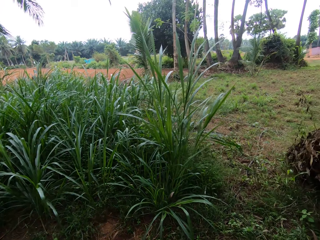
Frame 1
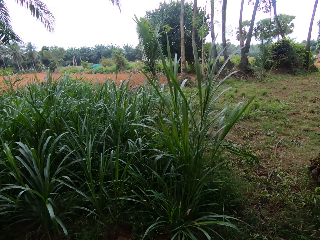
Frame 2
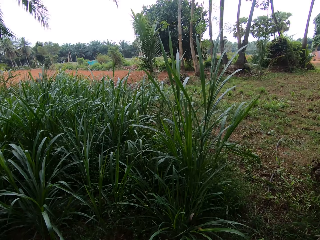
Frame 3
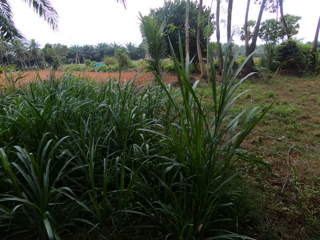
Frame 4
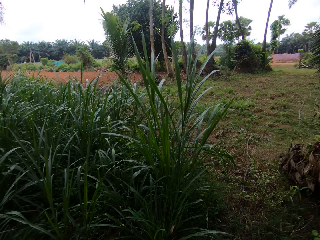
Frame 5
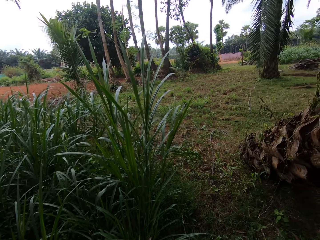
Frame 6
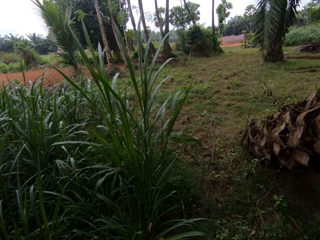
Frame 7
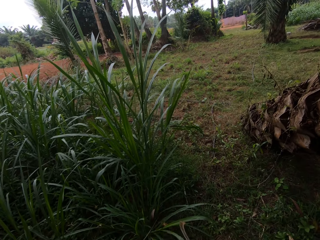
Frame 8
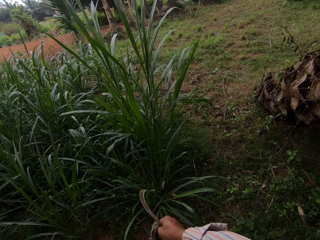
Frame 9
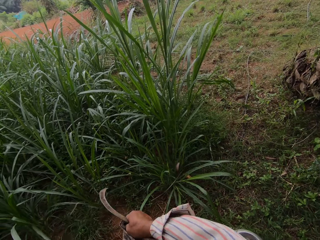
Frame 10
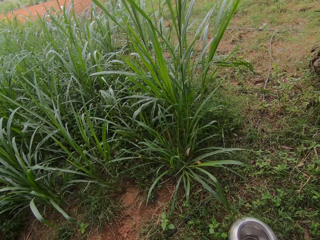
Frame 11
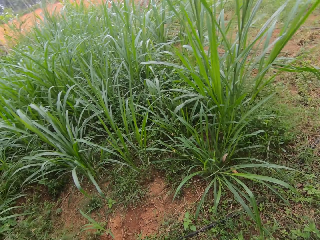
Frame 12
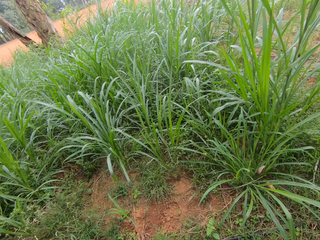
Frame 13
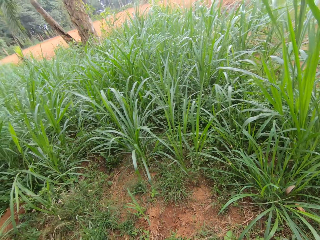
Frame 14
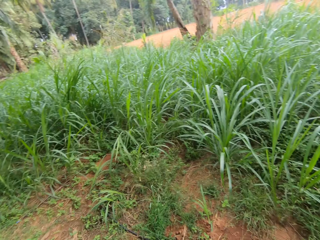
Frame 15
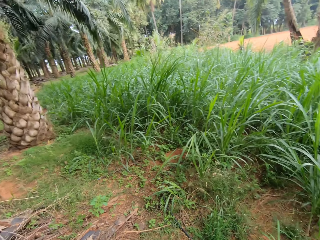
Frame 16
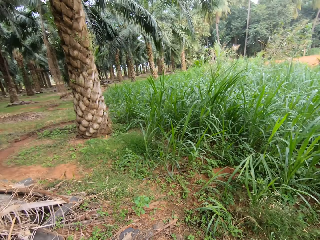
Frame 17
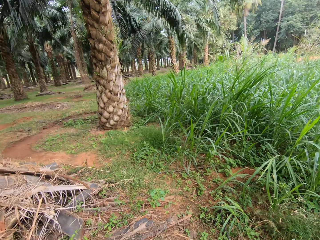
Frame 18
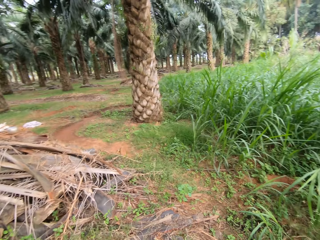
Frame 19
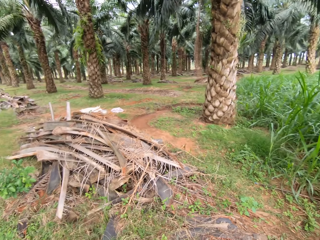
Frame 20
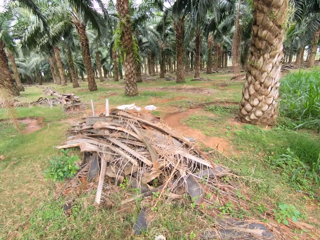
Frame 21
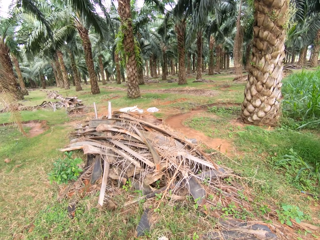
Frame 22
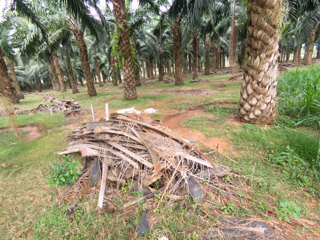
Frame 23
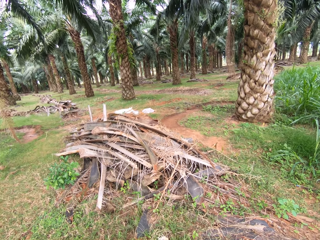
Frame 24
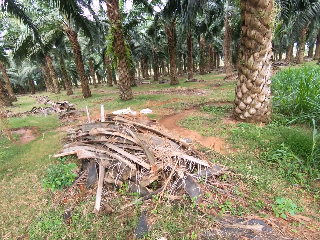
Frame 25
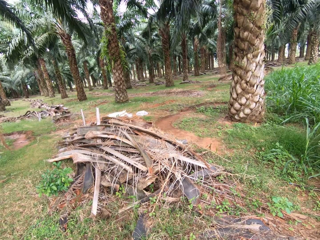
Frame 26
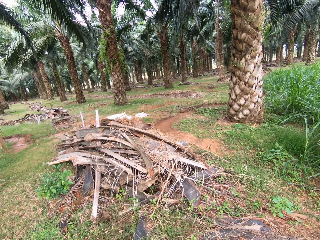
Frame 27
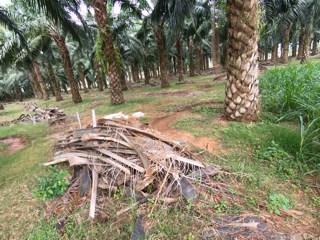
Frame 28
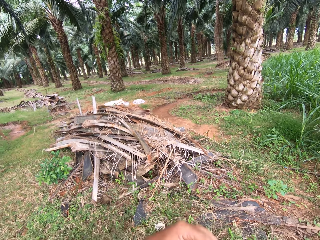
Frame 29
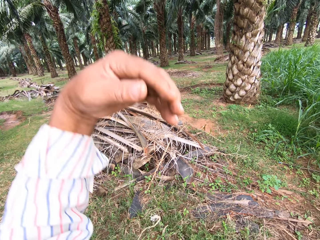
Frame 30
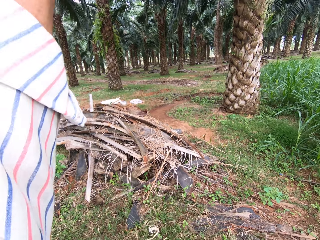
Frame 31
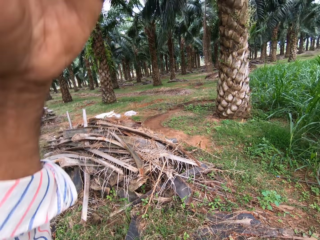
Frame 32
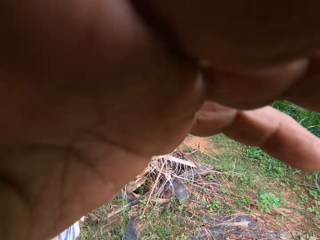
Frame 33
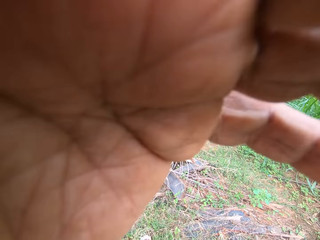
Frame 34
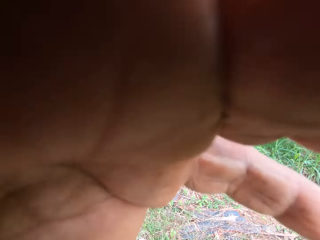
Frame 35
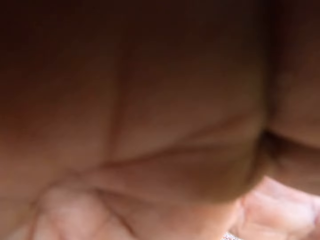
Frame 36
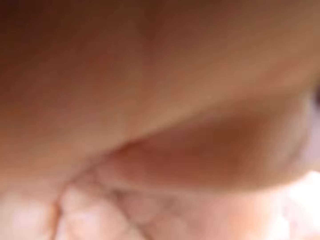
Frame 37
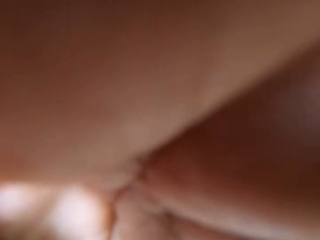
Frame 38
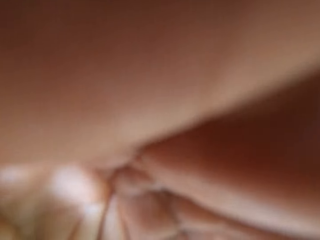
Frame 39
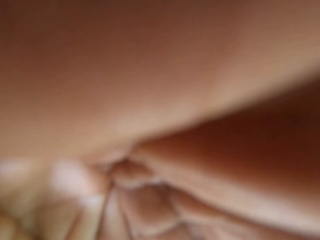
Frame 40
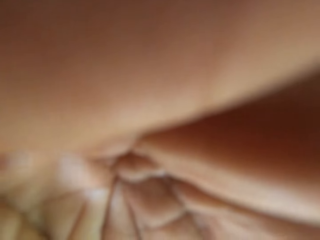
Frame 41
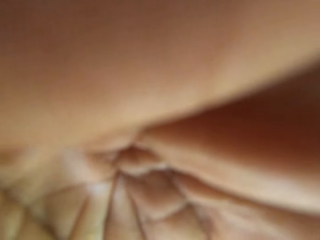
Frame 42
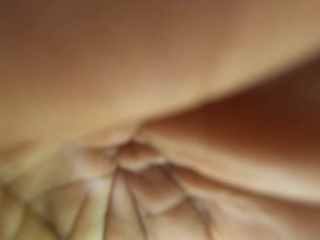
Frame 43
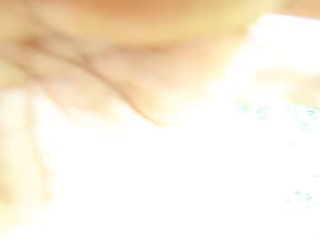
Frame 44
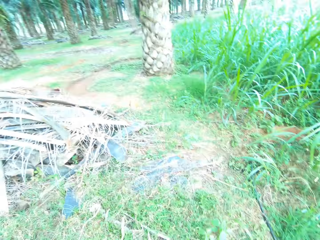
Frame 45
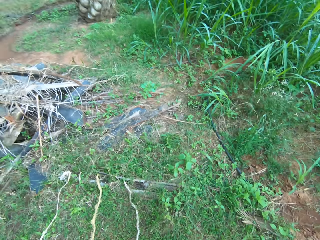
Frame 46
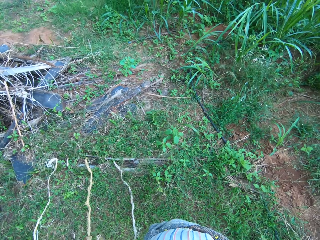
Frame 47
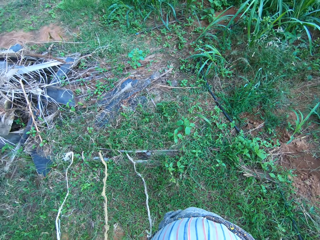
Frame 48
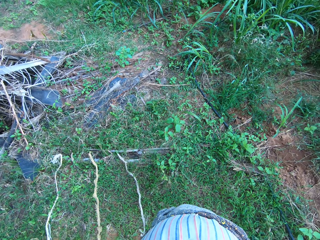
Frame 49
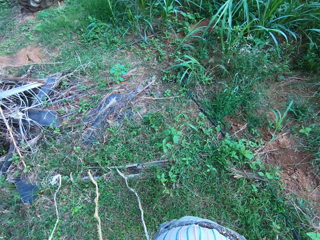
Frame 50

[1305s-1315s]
The camera wearer looks around the farm. They adjust the camera. They lift the hand.

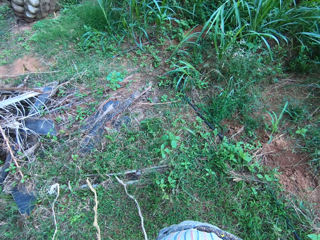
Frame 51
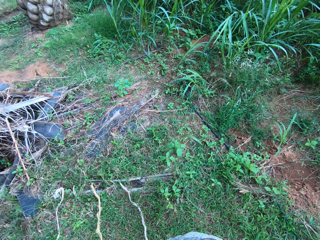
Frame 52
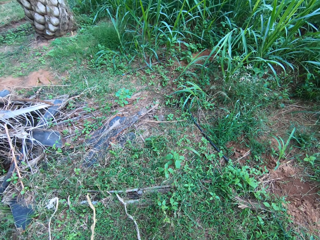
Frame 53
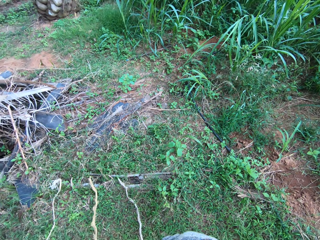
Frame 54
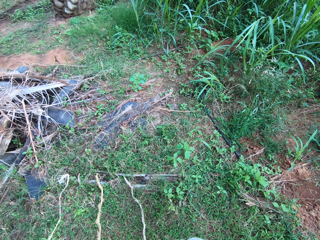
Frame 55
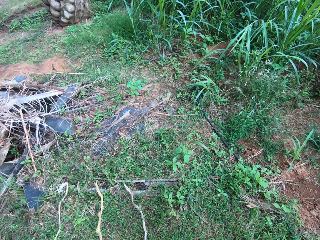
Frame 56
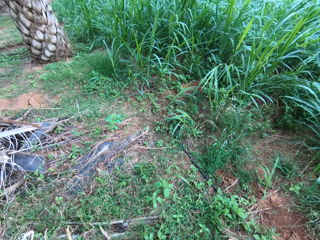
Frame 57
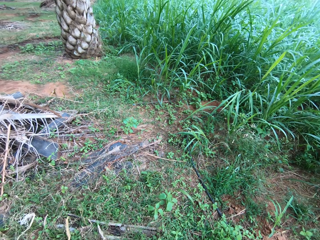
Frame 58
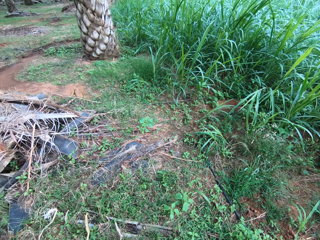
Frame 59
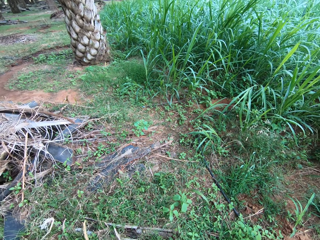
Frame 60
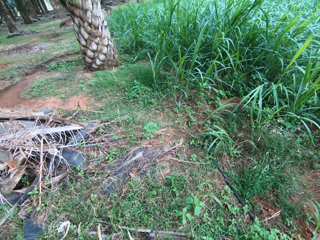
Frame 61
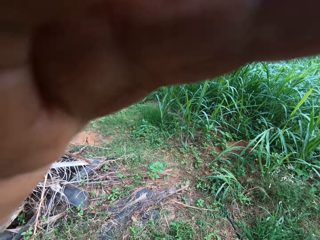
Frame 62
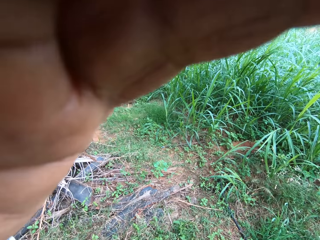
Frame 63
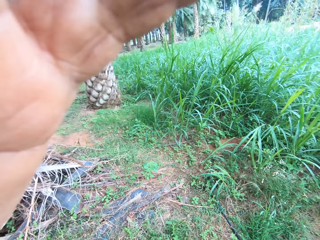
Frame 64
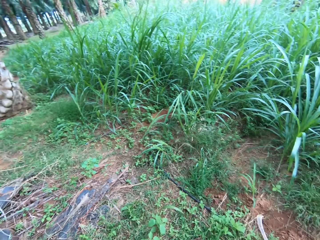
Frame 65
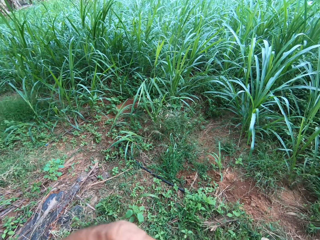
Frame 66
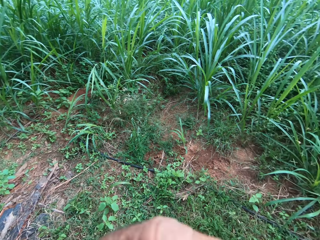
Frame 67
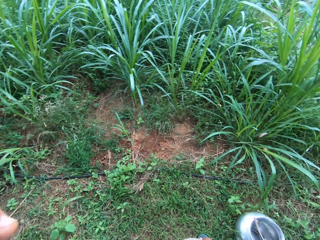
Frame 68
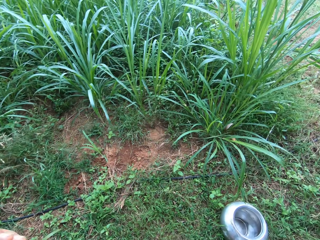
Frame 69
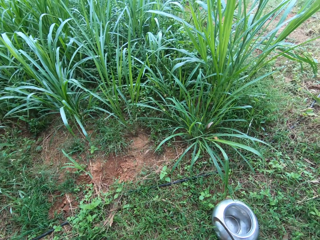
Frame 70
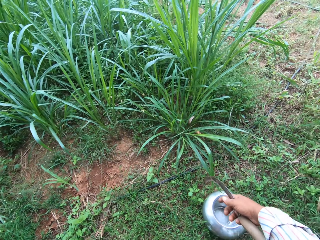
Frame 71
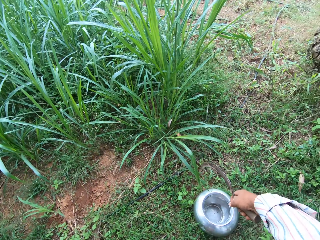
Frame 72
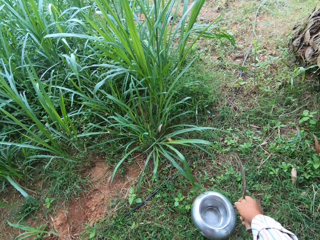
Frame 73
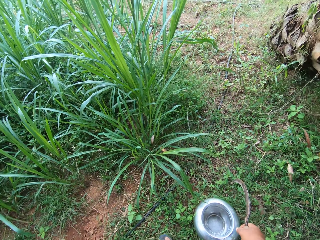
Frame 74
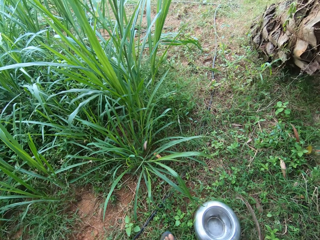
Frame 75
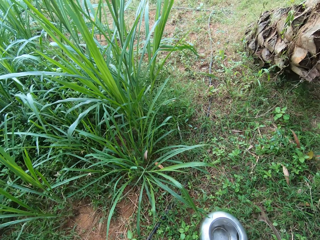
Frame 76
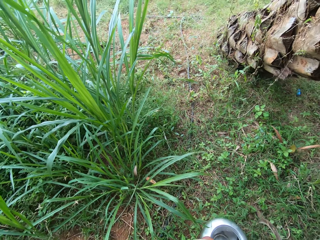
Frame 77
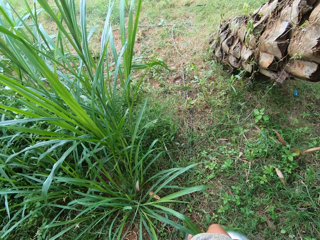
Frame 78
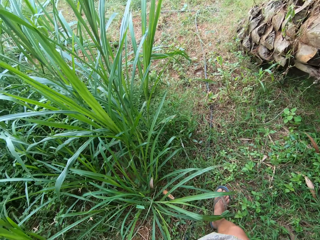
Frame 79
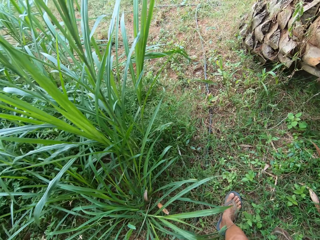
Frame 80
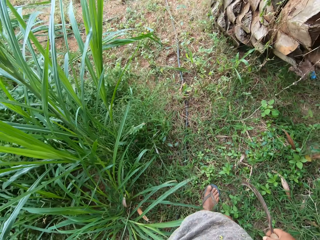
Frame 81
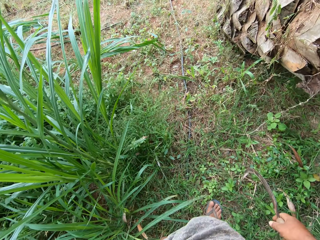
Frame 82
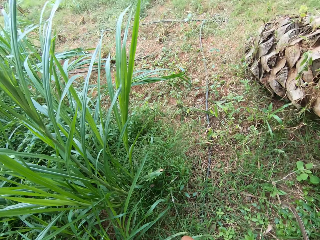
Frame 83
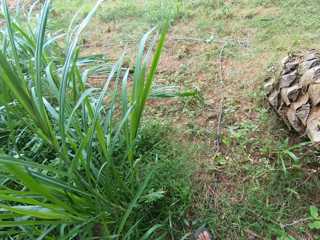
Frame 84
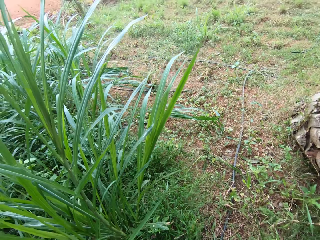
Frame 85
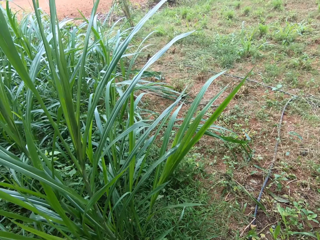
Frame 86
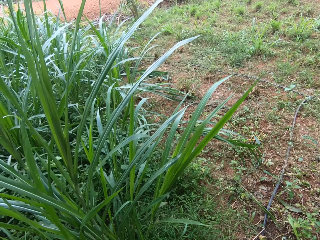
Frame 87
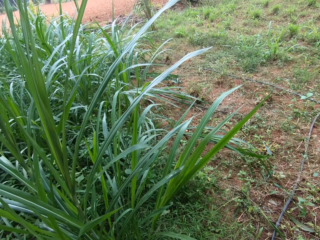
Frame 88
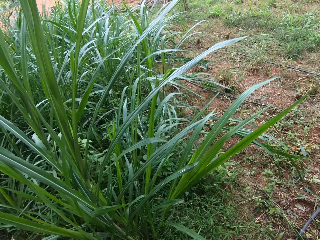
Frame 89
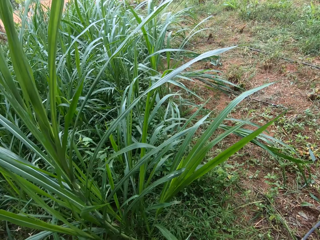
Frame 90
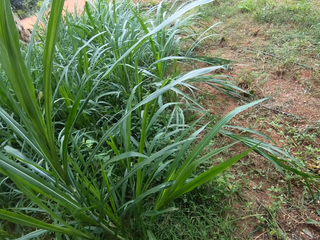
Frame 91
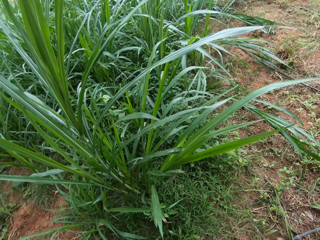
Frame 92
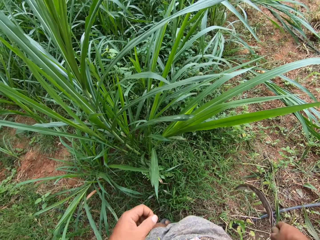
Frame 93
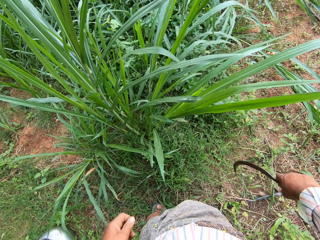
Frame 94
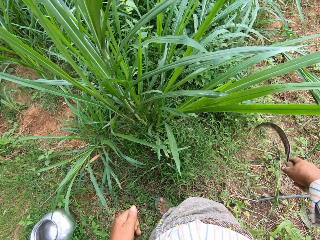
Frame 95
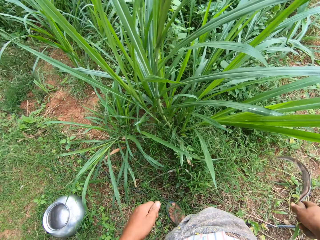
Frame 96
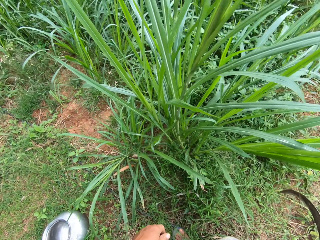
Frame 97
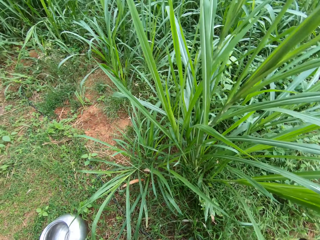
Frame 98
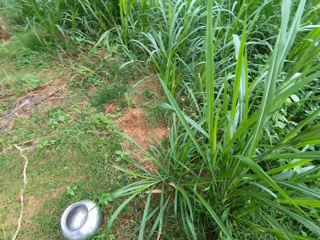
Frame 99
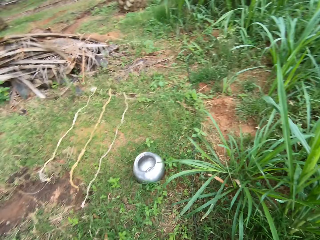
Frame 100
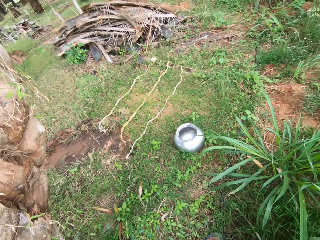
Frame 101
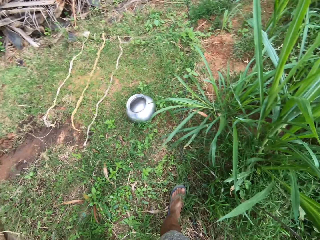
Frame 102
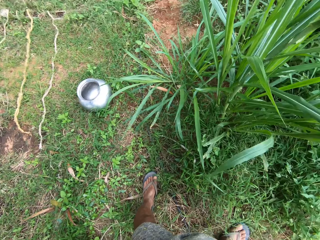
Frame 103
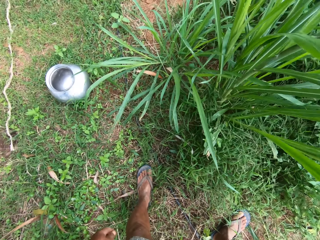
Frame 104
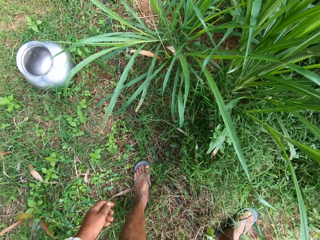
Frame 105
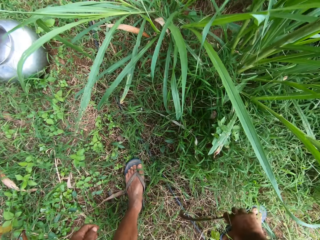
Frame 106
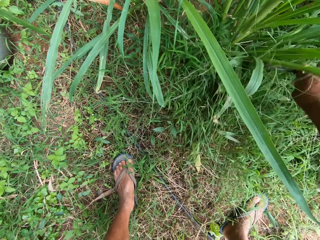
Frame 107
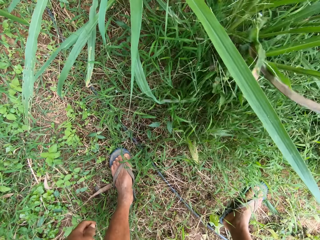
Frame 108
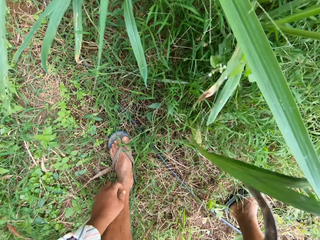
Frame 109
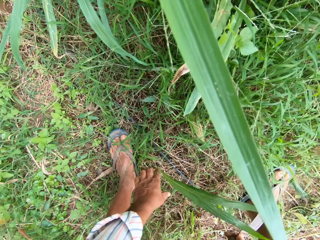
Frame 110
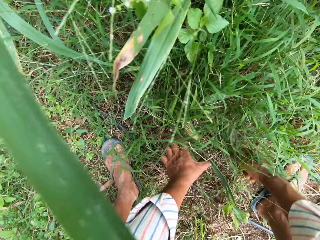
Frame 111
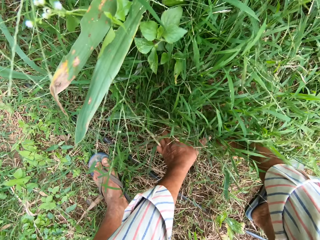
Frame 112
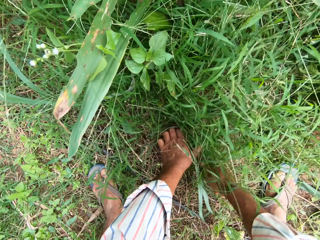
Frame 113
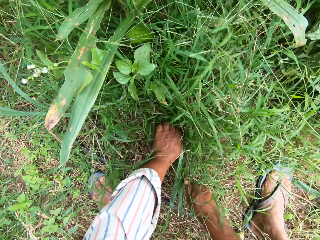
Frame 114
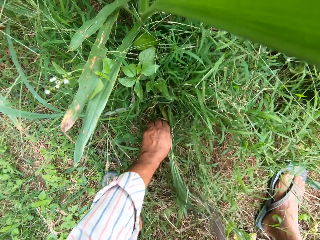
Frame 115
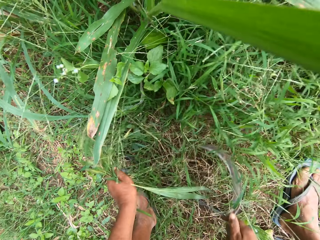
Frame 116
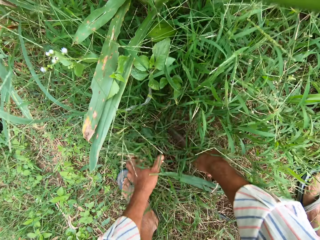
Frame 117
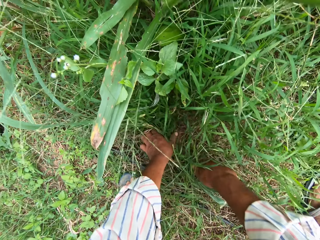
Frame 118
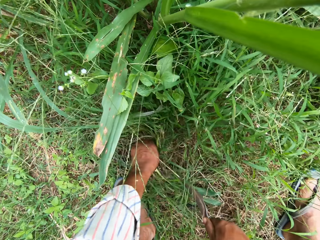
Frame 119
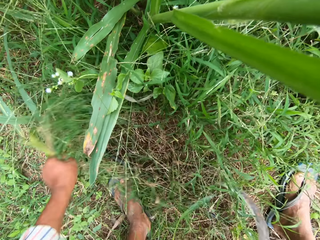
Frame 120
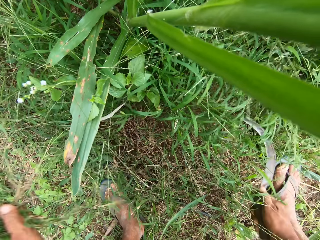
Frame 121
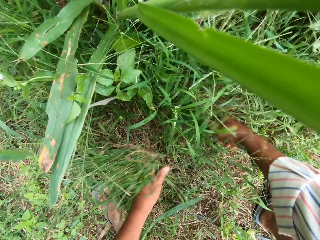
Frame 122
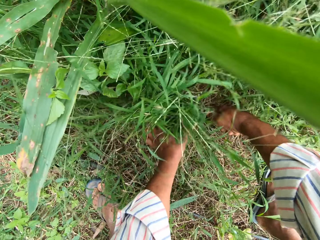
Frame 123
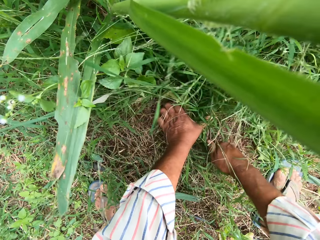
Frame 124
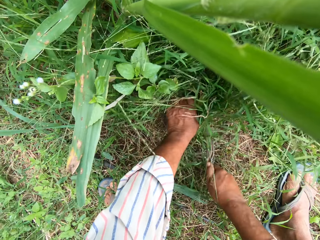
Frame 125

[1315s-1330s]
The camera wearer looks at the fodder. They hold the sickle tool. They walk next to the fodder. They cut grasses. They move the fodder with the sickle tool. They grab the grasses. They cut the grass with the sickle tool.
